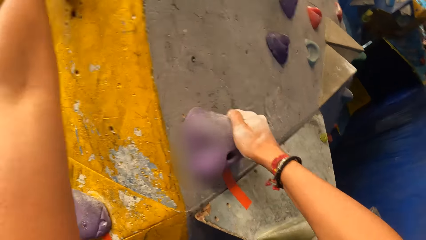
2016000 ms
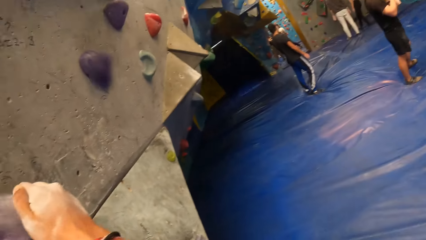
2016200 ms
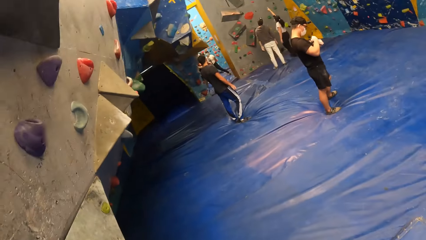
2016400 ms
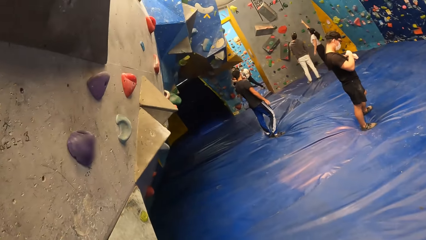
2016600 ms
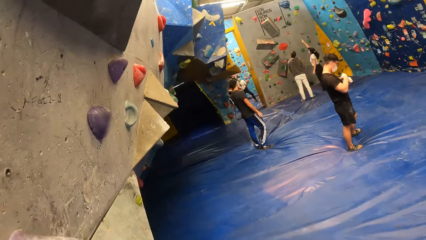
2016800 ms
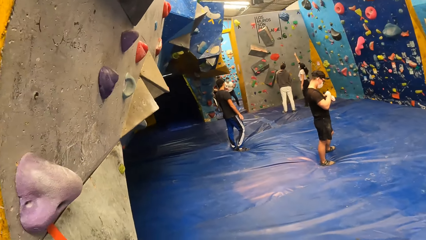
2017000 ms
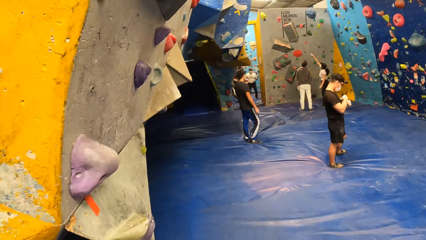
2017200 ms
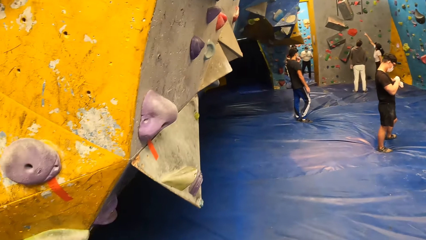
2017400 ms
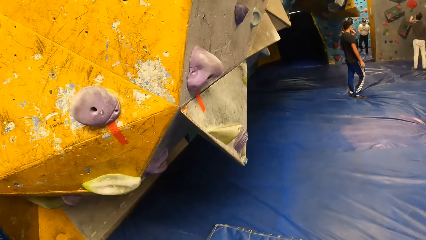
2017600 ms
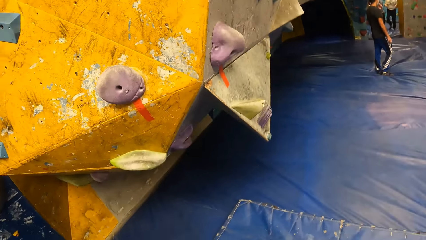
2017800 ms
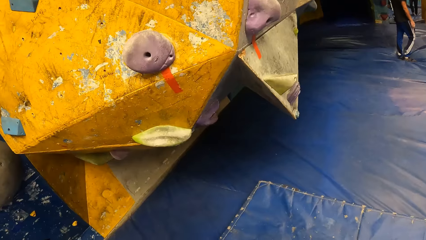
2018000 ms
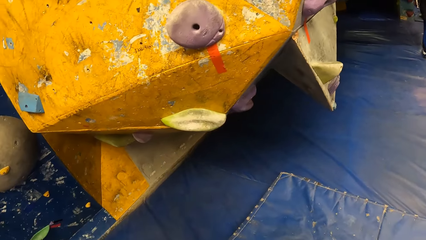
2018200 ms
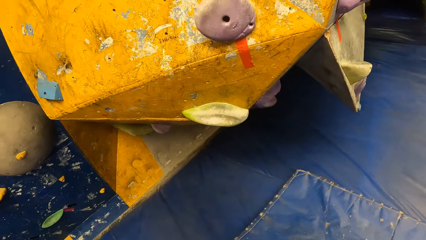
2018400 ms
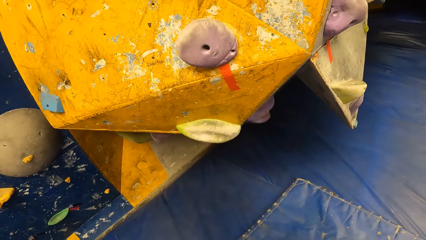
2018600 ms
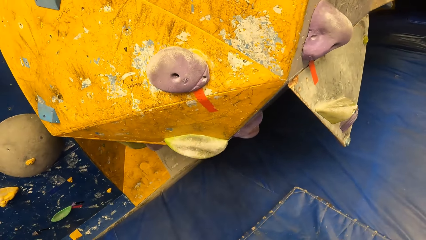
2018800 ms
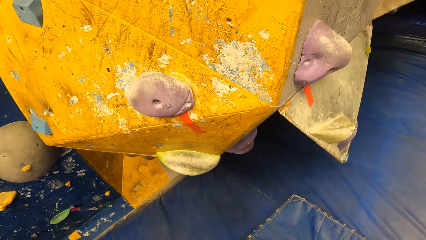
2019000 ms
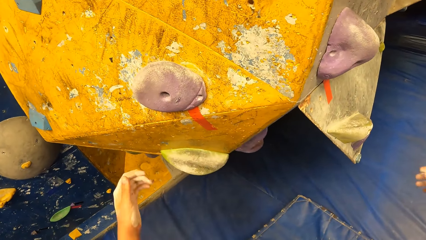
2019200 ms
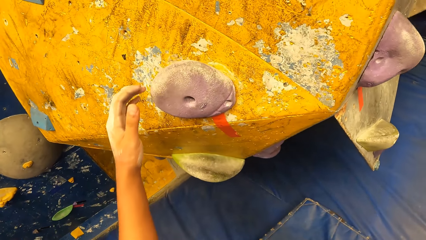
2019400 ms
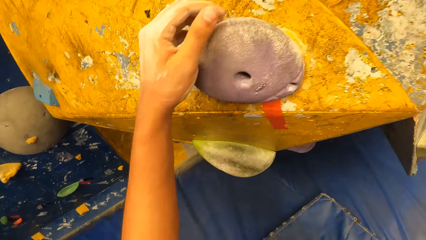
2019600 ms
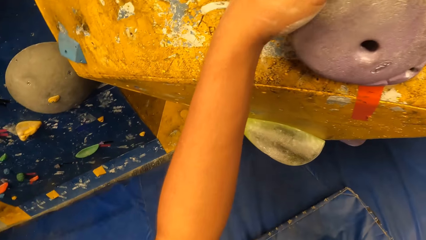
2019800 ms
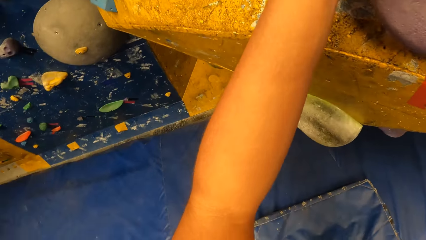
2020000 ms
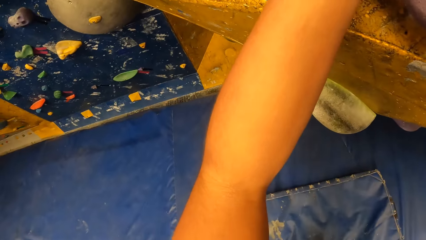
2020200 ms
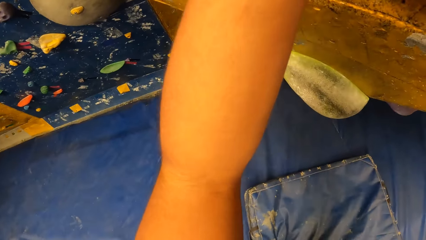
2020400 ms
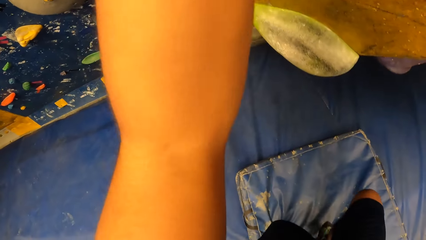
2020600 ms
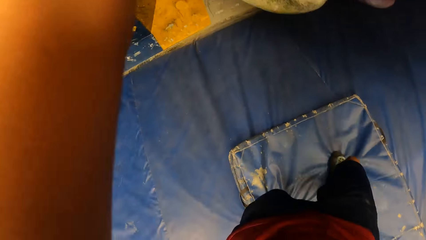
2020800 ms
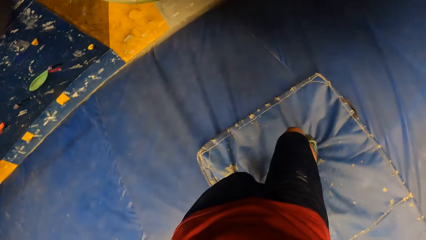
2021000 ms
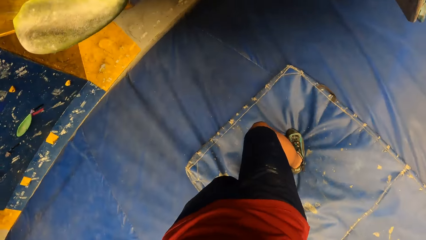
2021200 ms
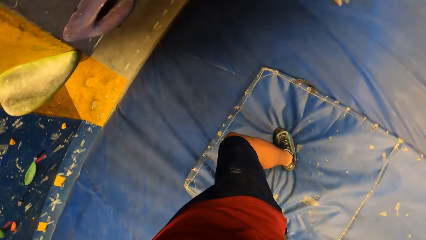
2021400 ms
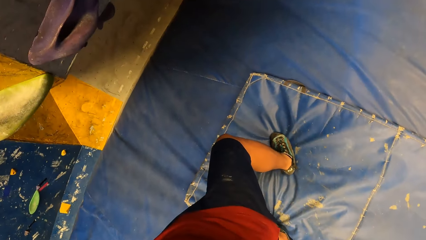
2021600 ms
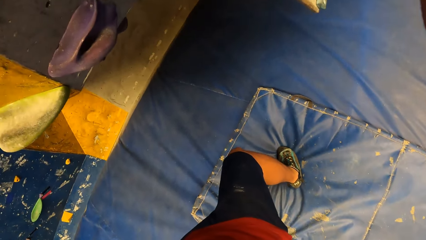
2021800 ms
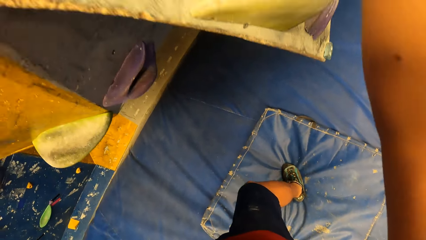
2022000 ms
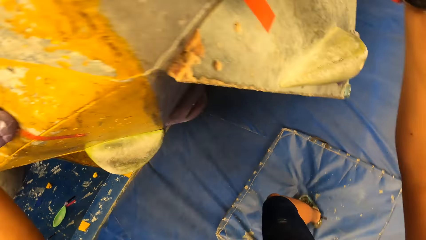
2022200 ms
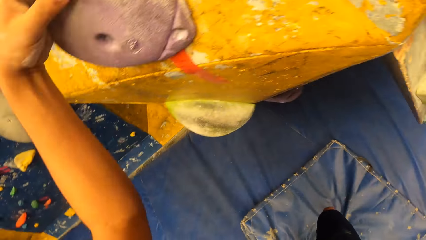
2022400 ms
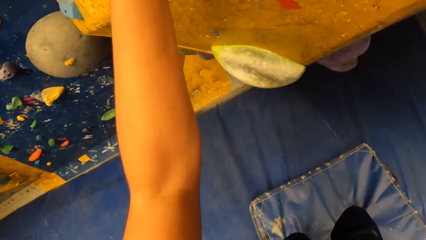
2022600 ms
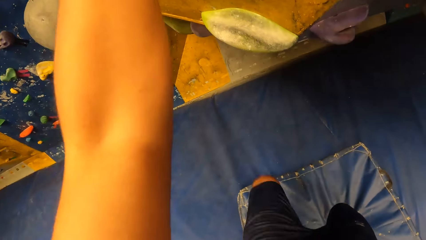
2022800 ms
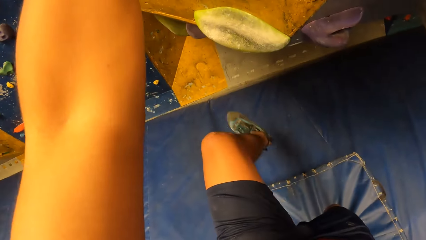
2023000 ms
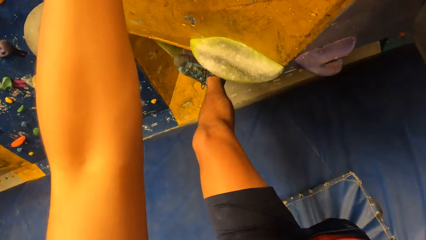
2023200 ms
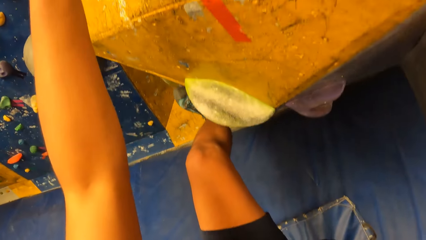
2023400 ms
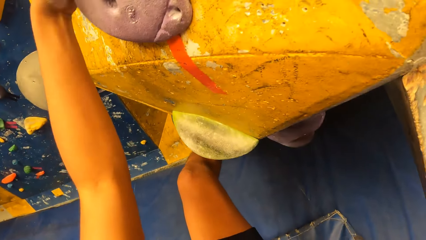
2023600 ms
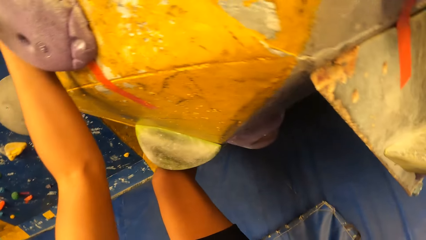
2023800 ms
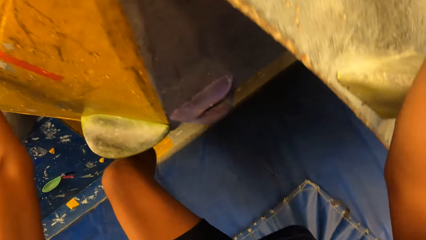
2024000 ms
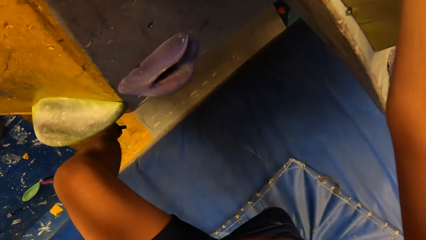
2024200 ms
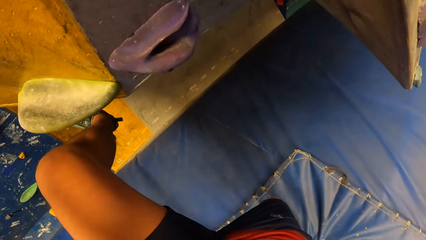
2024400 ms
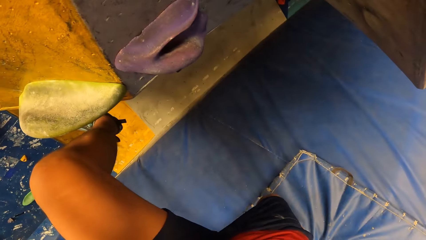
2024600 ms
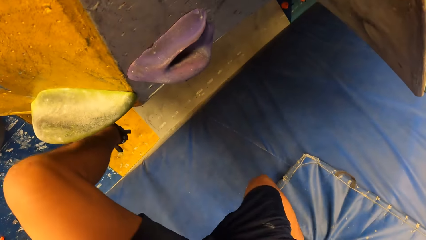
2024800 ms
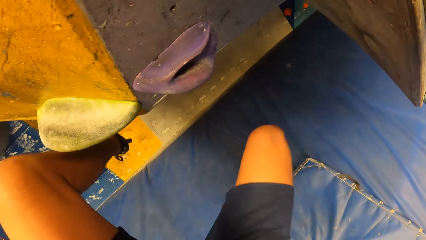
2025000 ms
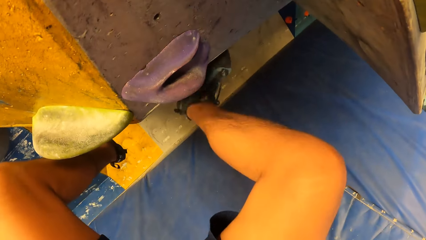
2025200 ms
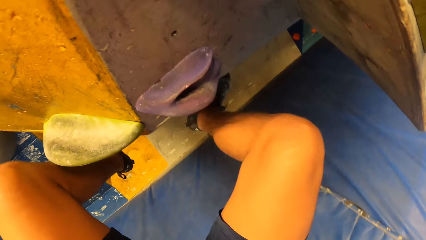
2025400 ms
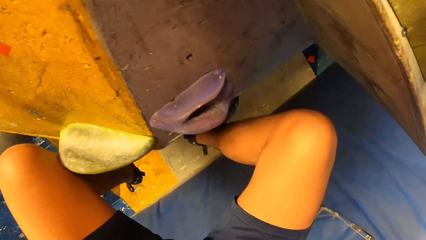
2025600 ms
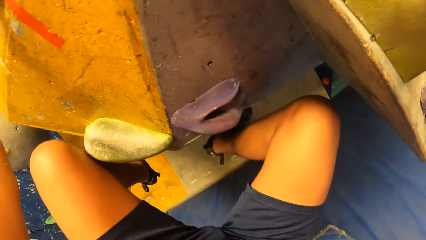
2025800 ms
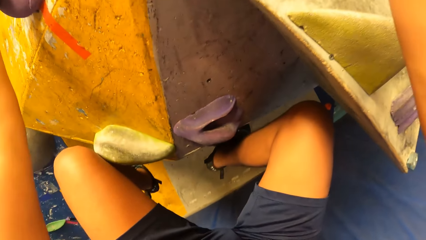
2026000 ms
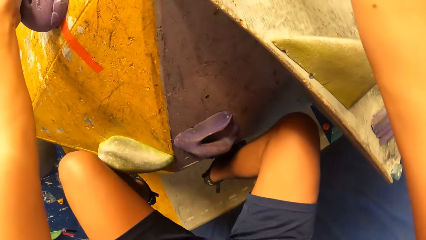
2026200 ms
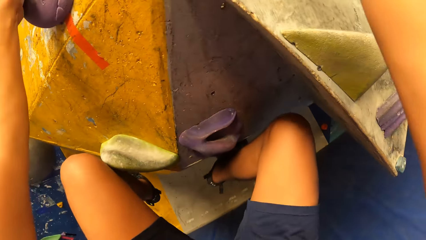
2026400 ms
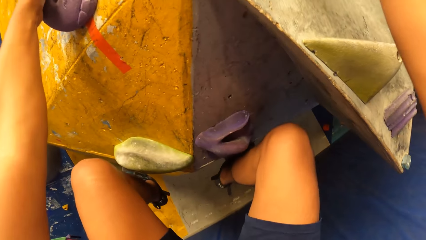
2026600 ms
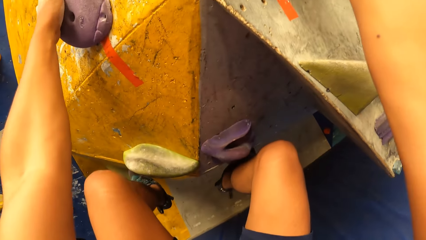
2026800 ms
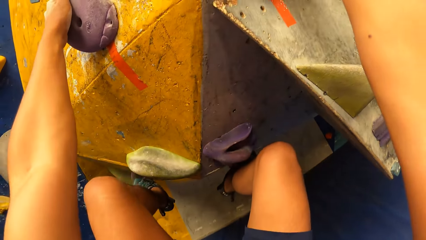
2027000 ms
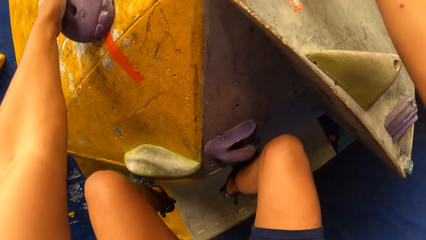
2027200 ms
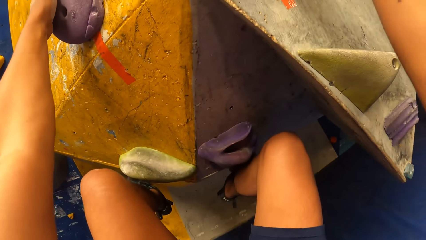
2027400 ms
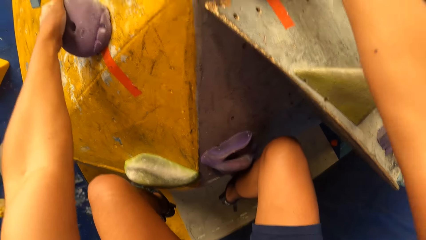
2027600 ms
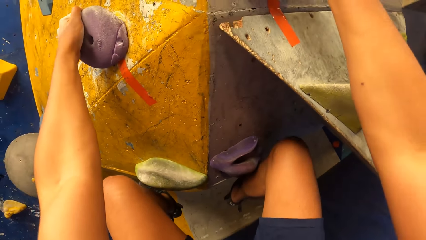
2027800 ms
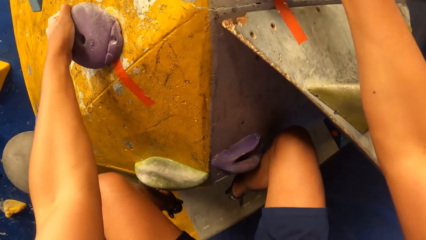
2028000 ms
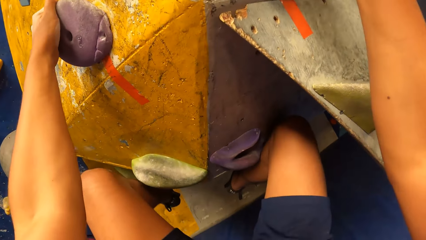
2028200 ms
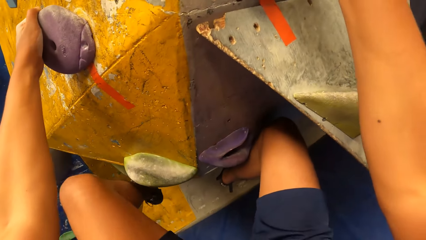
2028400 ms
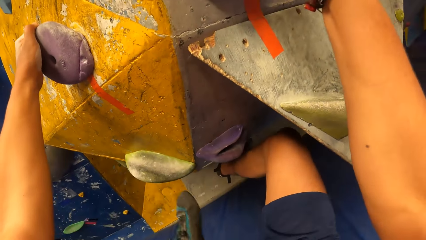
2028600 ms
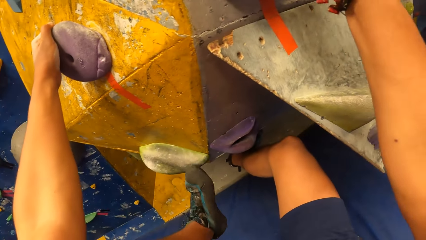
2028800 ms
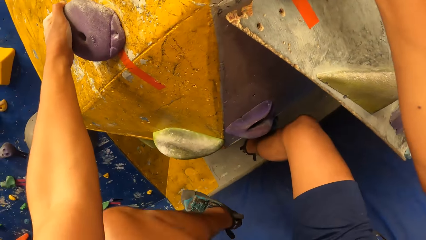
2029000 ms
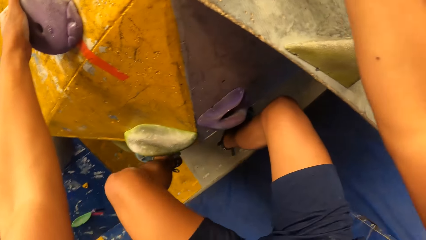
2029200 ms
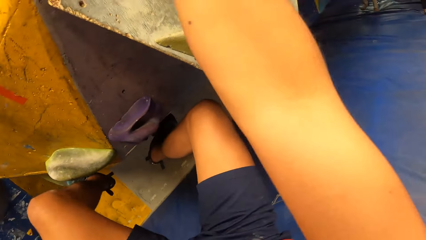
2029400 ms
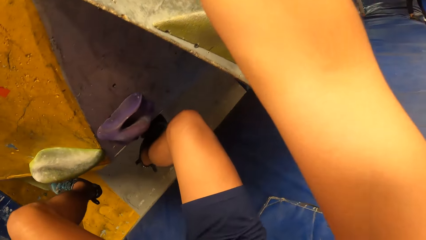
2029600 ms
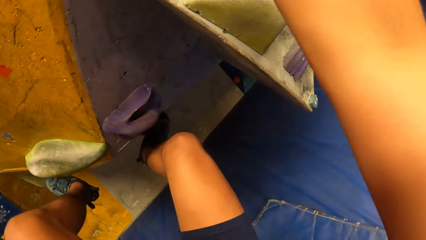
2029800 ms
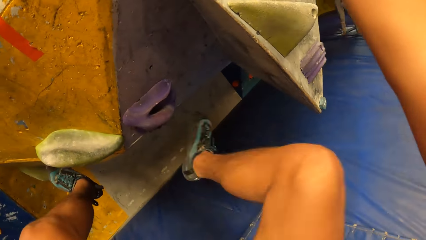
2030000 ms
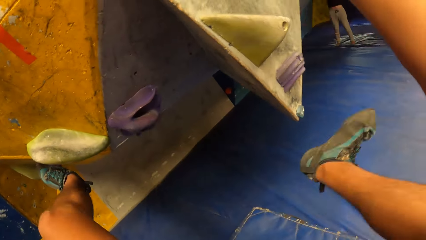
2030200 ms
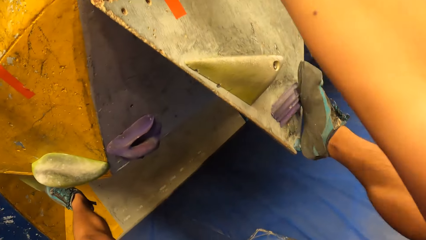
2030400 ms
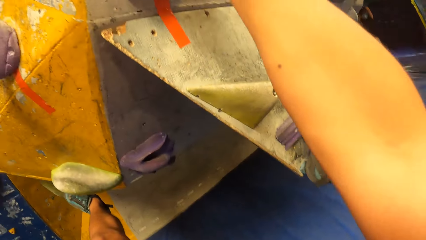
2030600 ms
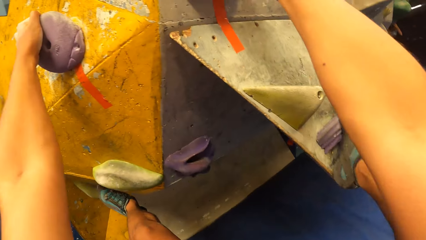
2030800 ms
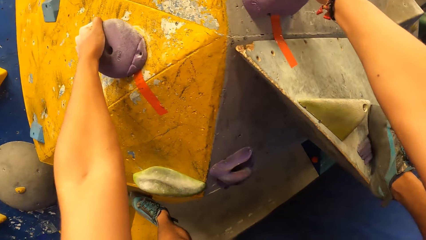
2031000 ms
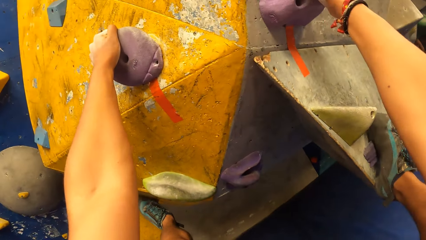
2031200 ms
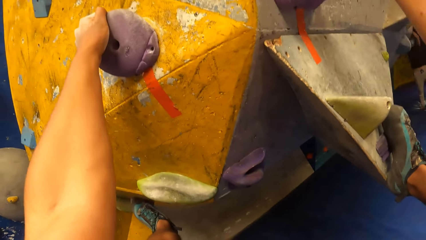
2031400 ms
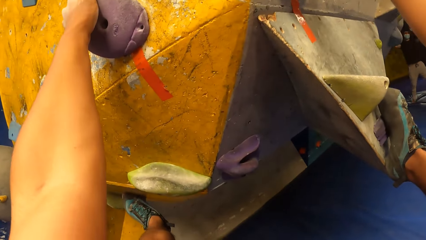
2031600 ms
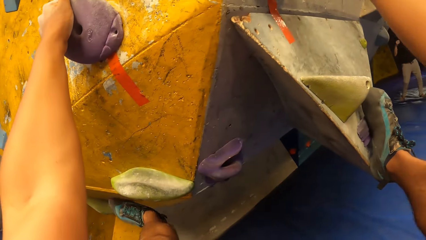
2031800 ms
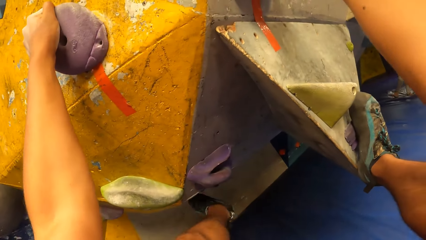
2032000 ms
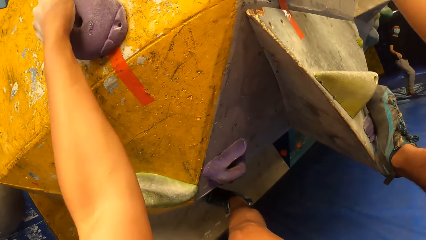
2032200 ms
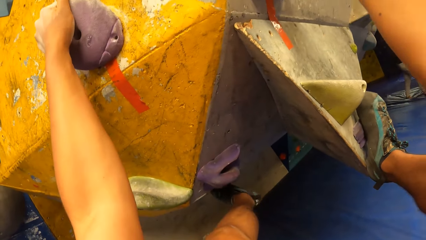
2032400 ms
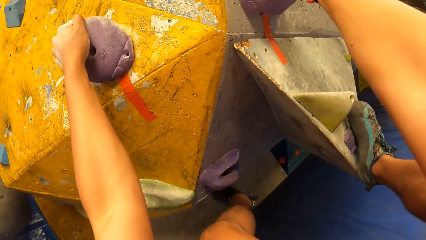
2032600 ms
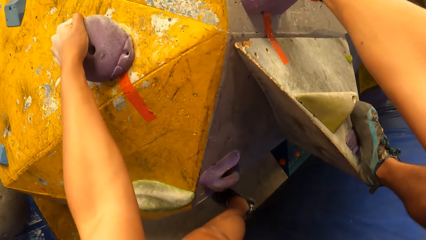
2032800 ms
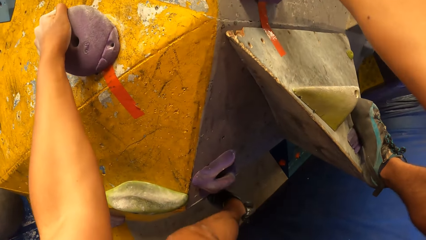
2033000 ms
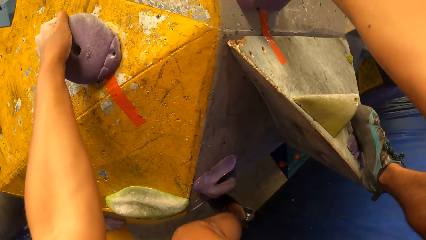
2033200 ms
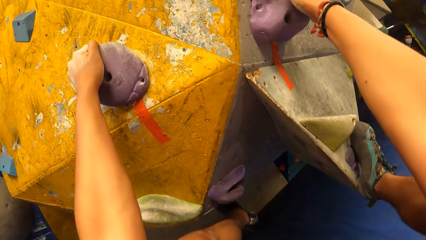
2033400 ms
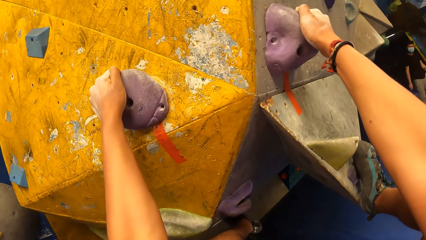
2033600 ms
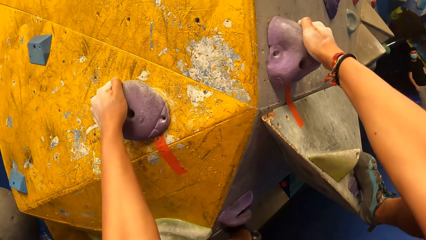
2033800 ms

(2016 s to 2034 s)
The camera wearer jumps down. They hold the wall. They look at their legs. They climb the climbing wall.
